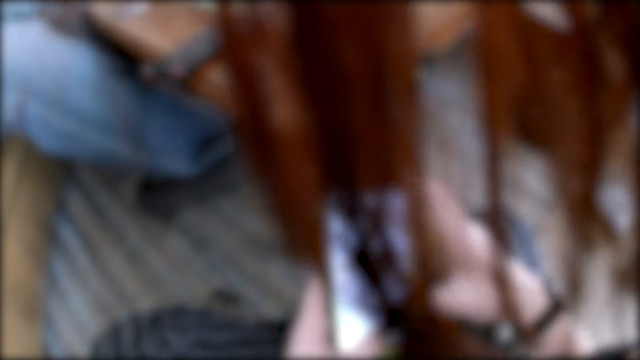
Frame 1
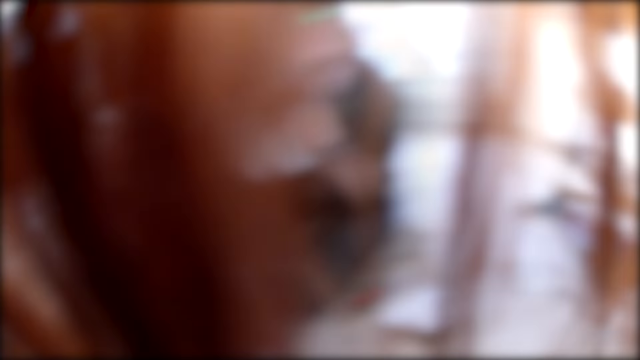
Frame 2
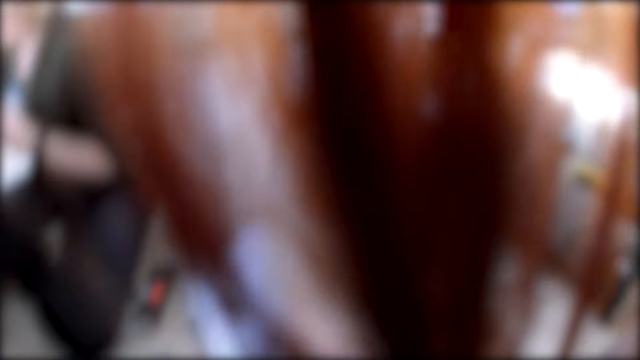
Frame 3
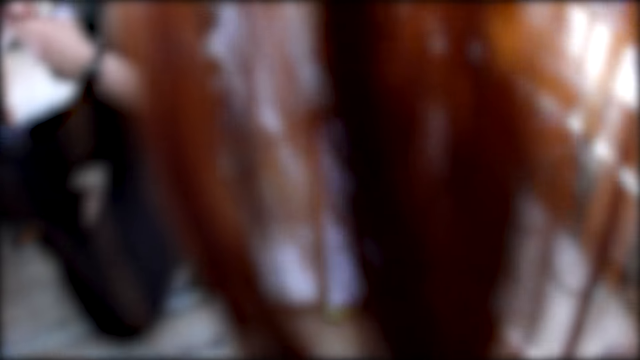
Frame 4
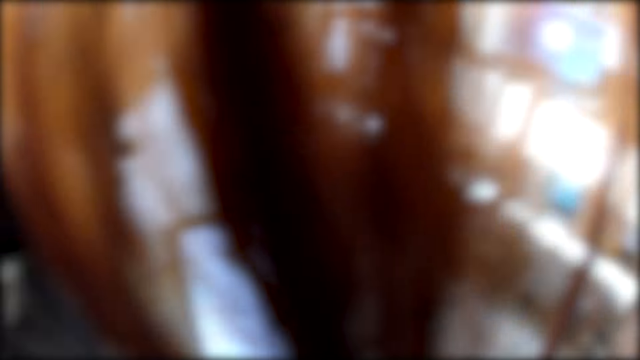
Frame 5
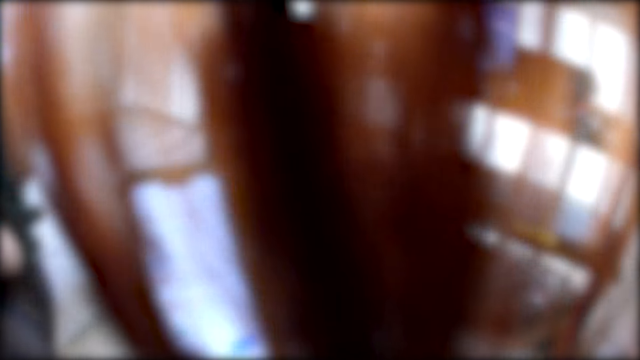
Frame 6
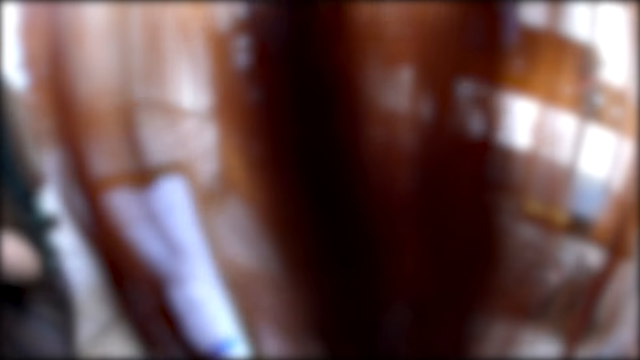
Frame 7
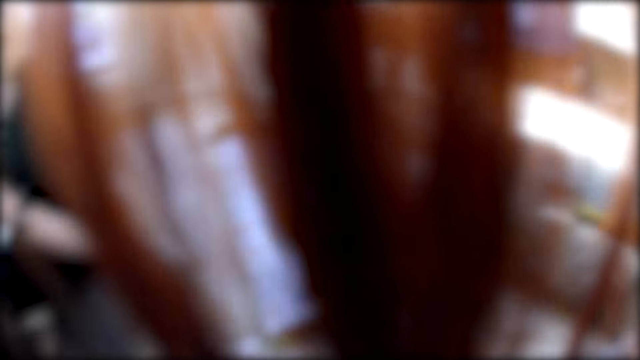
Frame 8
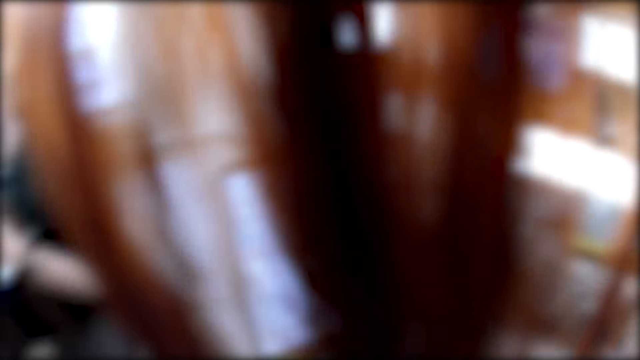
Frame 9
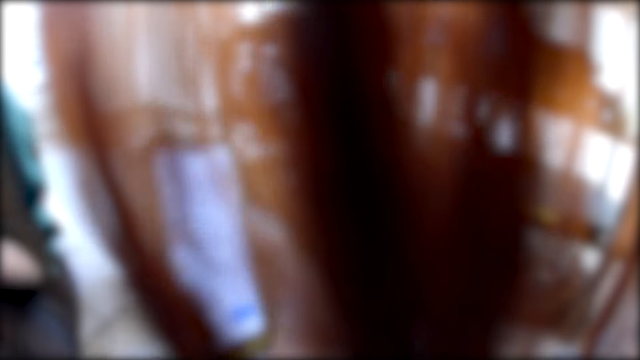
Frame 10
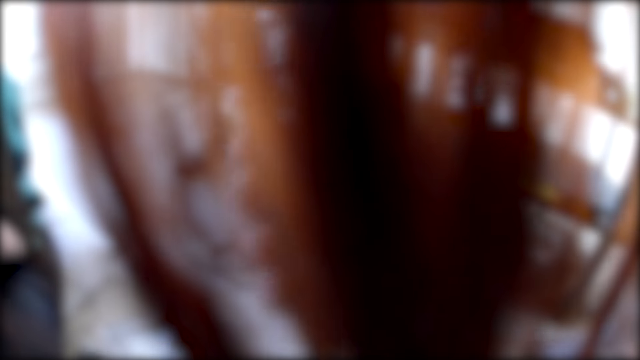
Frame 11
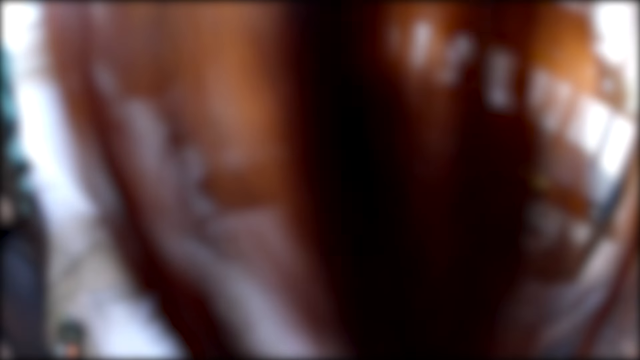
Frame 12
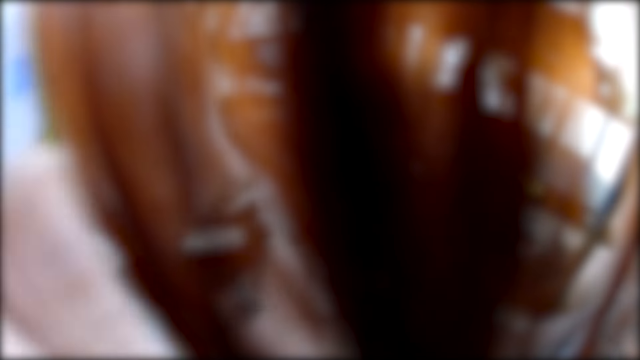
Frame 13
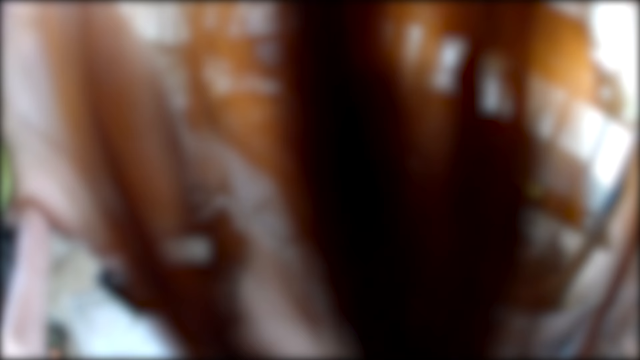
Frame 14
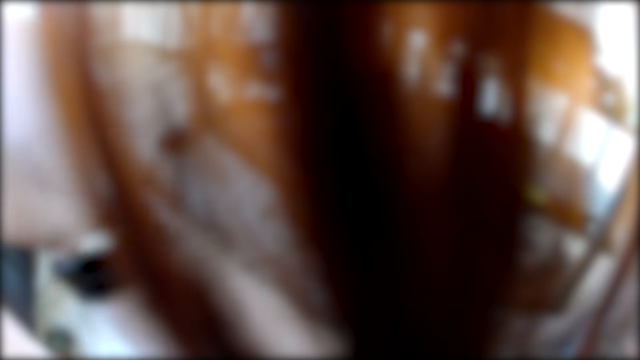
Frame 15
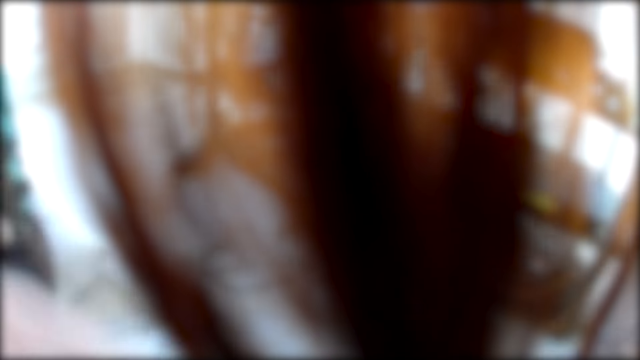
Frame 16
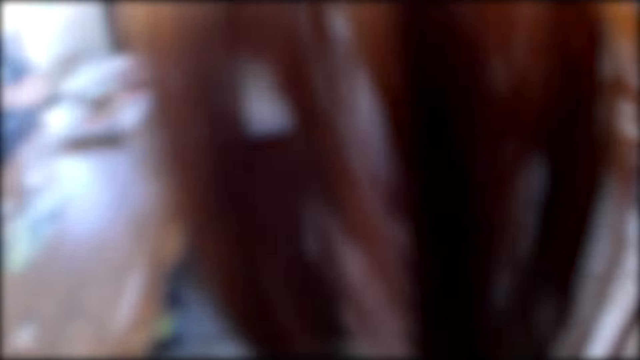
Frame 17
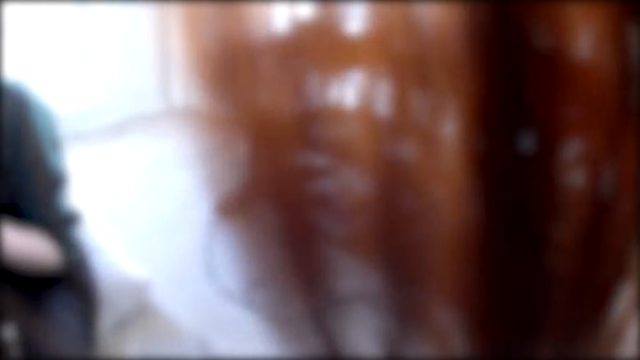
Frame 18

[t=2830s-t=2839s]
The man interacts with the group of people.

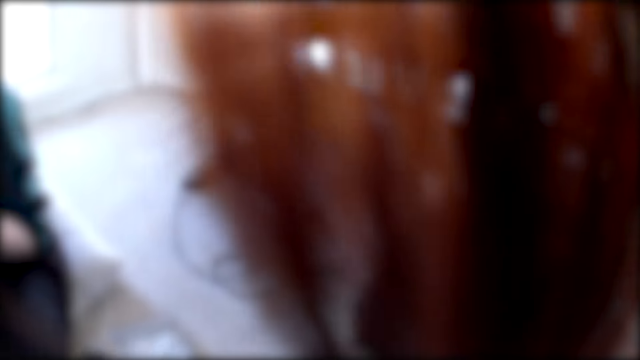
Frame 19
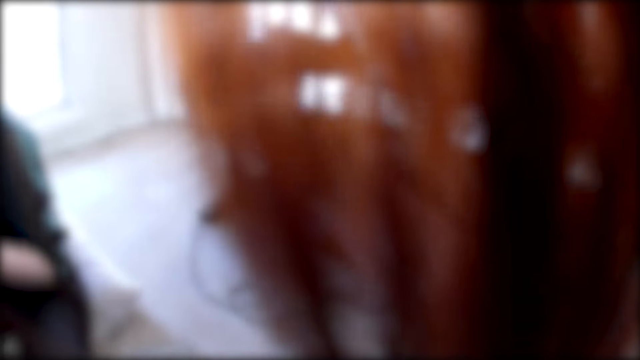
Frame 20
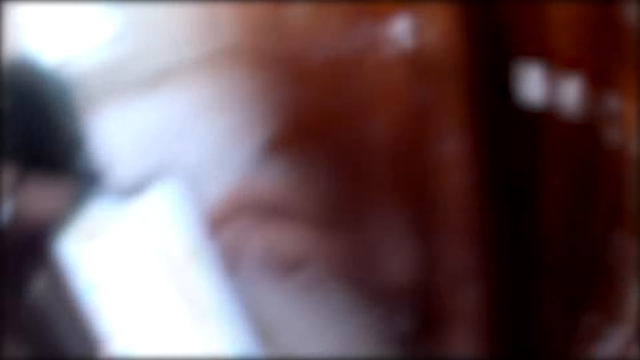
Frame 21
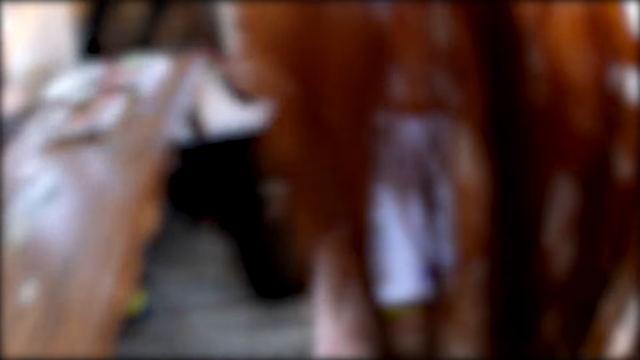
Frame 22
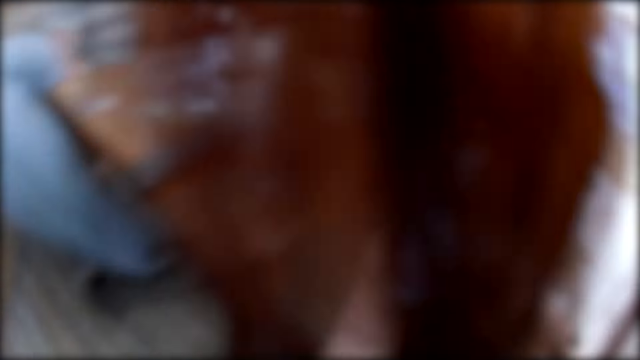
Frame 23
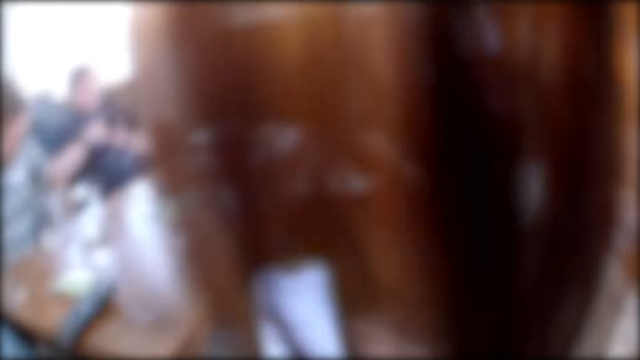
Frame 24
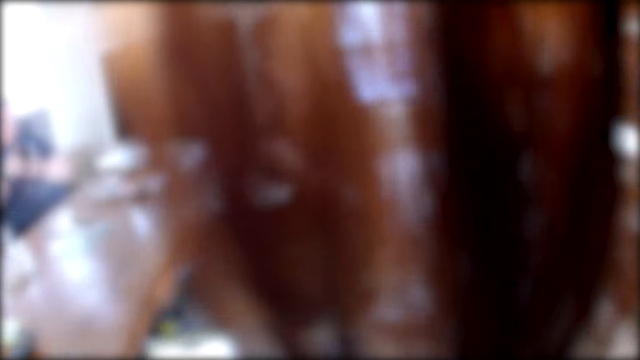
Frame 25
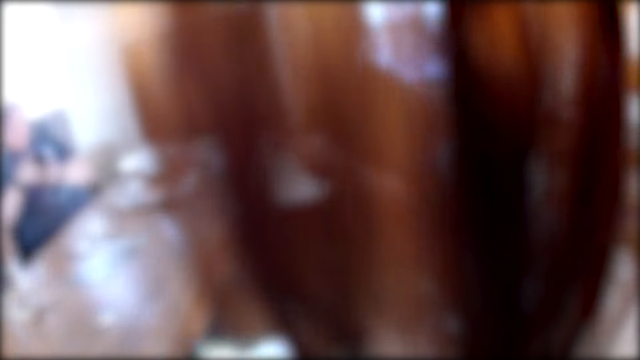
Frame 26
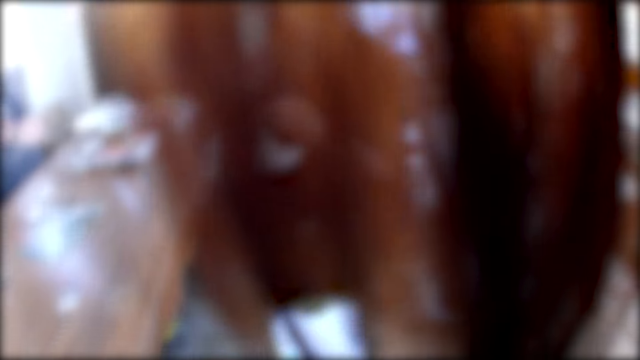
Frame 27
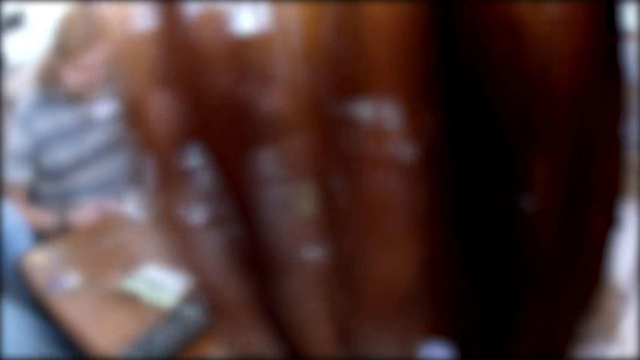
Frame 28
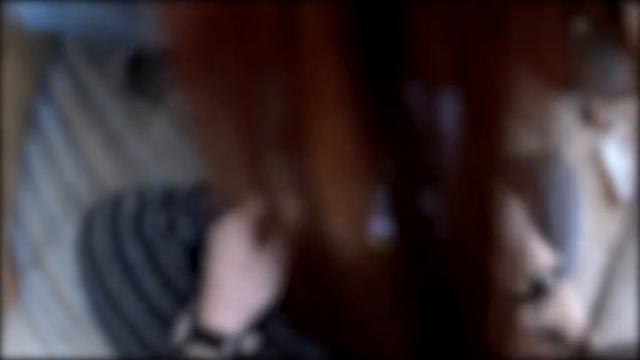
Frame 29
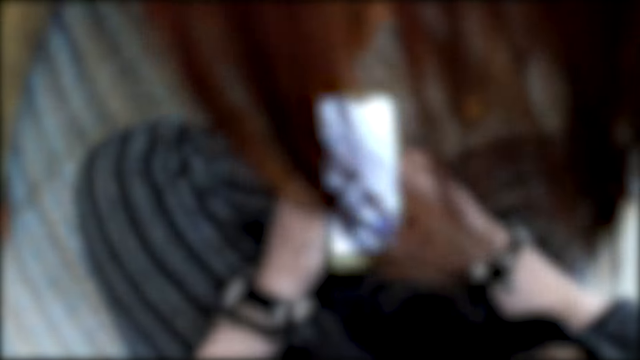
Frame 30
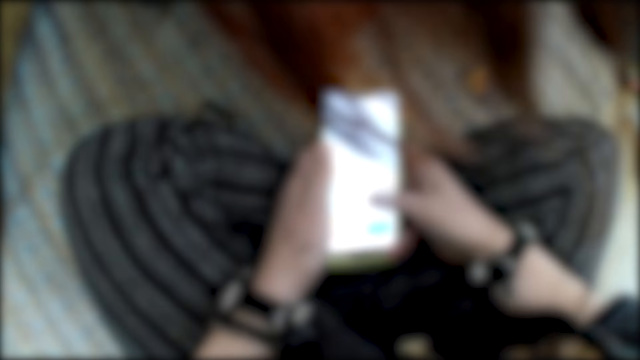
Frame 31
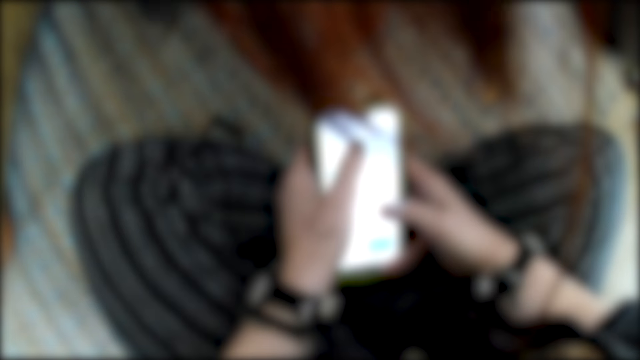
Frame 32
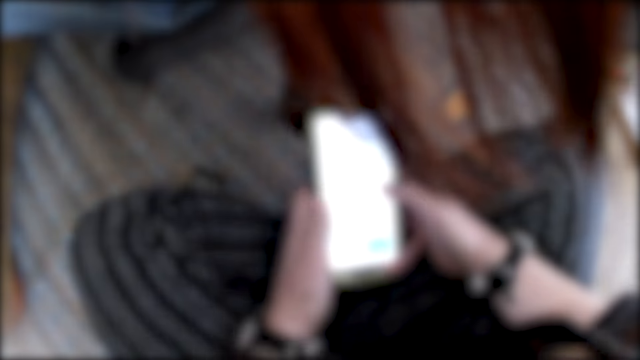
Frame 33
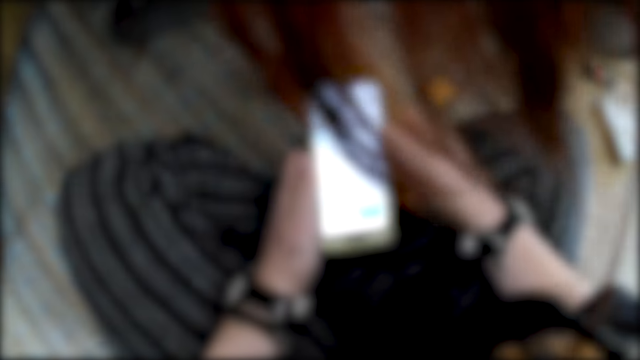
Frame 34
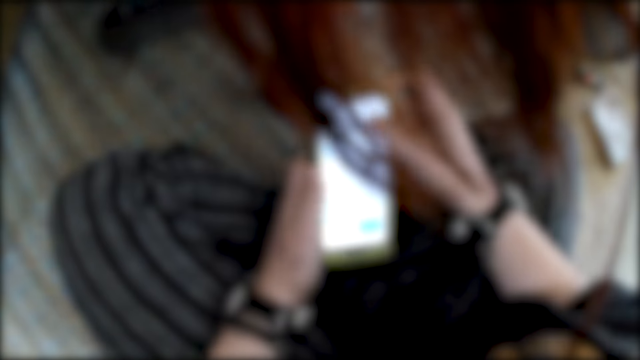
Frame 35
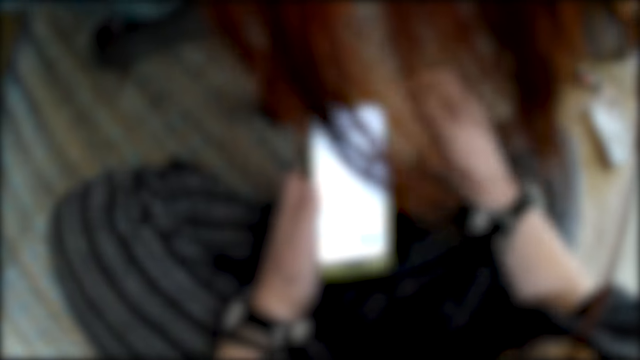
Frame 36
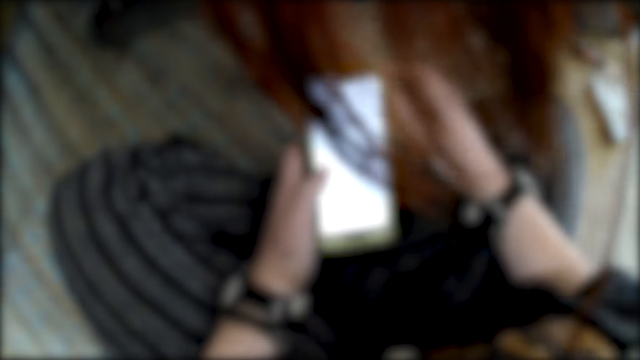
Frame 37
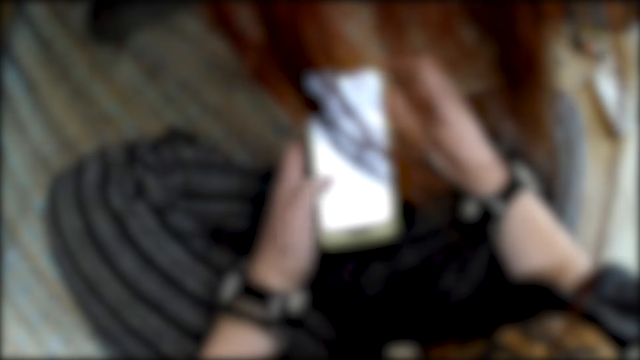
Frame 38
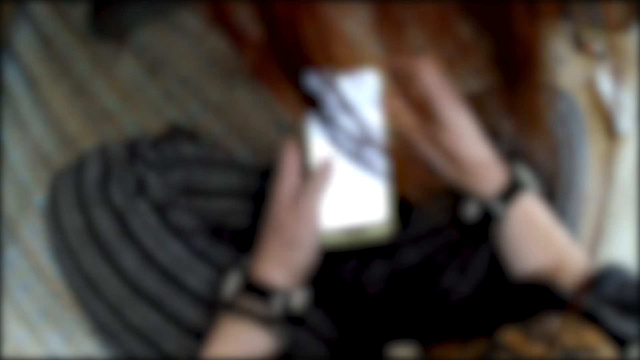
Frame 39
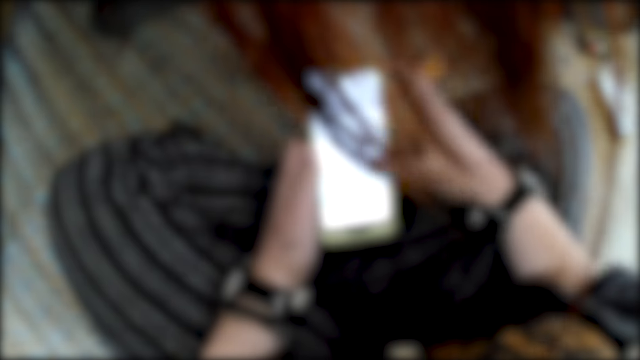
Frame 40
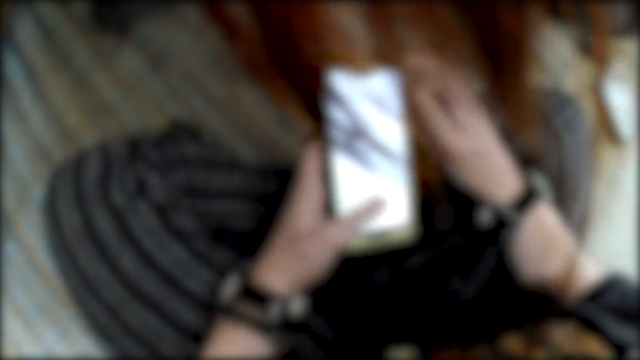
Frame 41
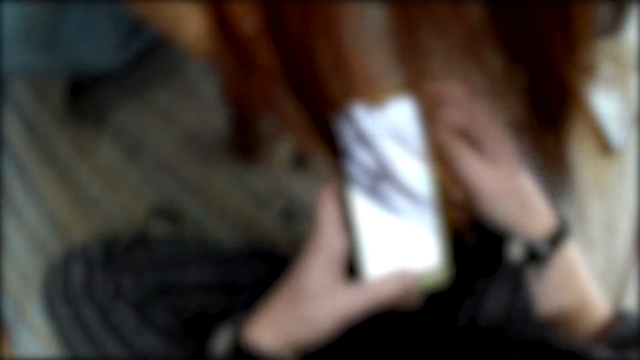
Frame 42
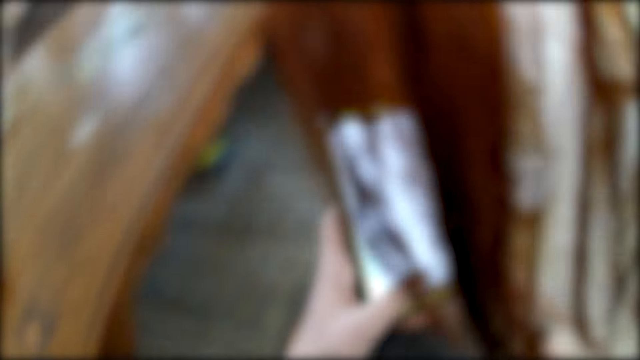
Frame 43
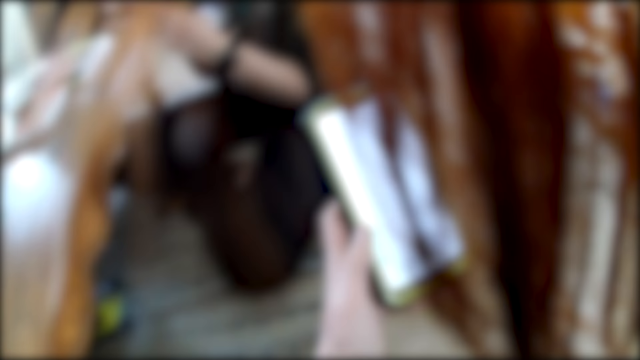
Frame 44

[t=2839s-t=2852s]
The camera wearer makes gestures with her hands. She uses her phone.
